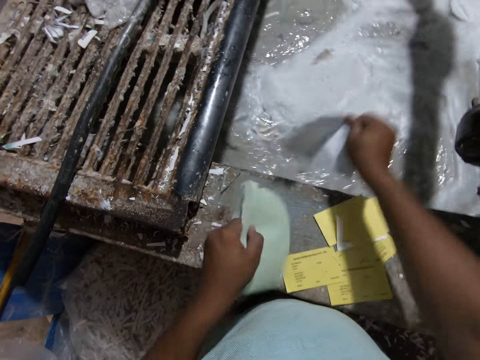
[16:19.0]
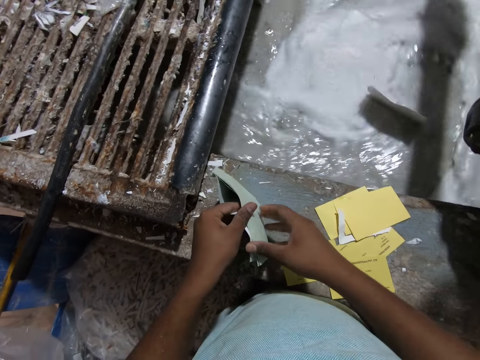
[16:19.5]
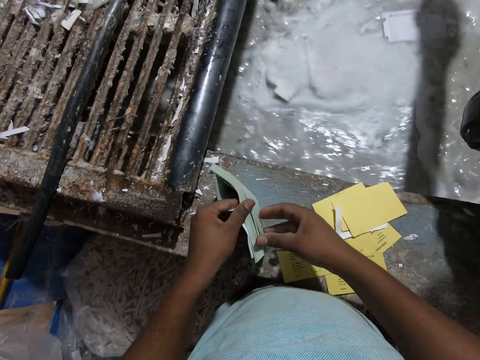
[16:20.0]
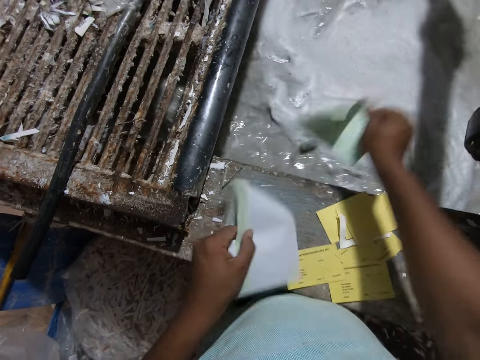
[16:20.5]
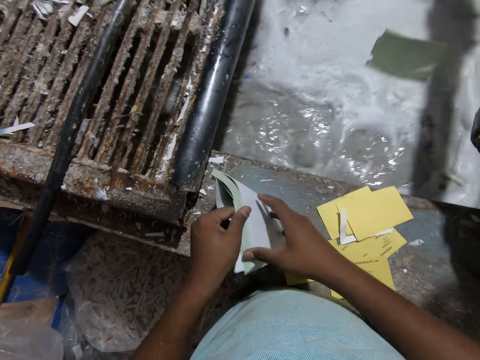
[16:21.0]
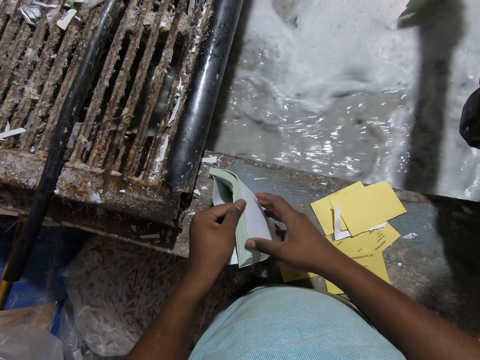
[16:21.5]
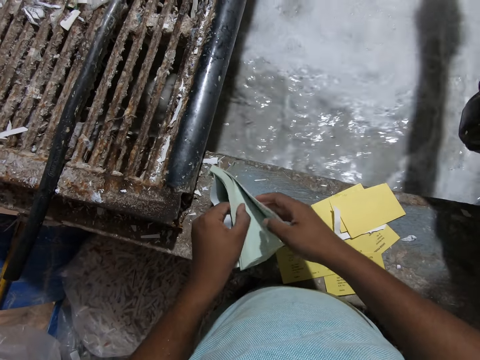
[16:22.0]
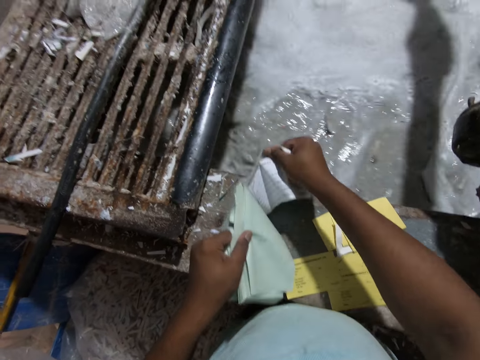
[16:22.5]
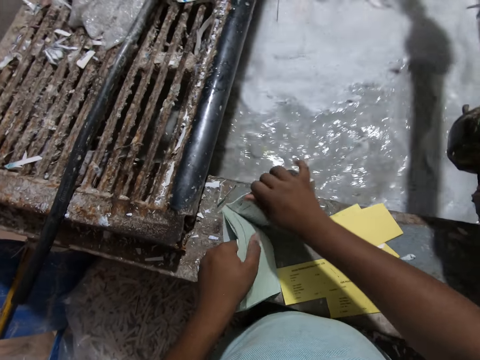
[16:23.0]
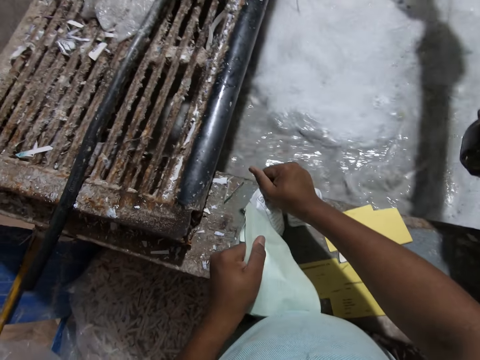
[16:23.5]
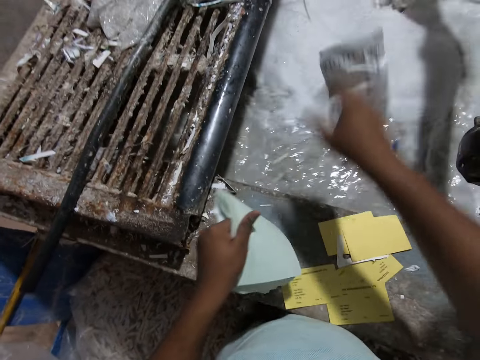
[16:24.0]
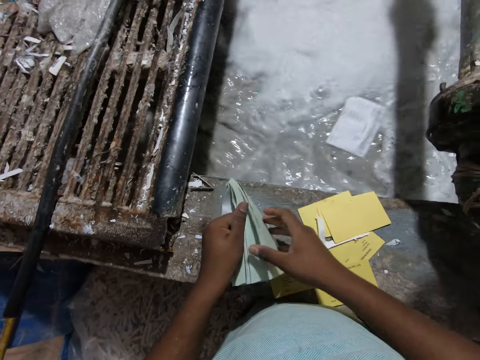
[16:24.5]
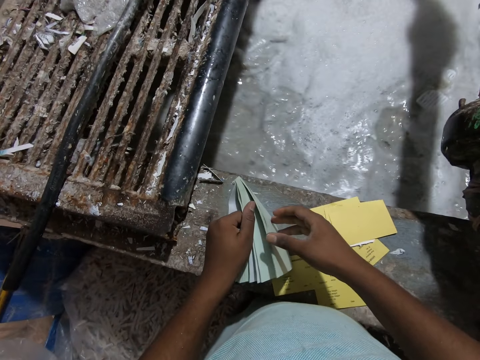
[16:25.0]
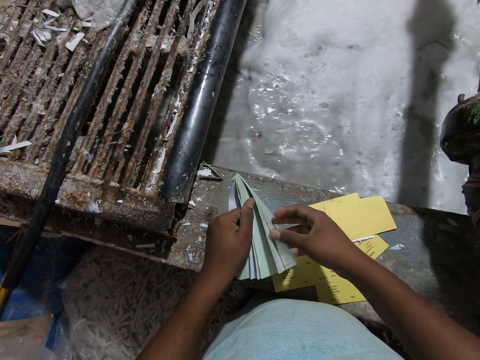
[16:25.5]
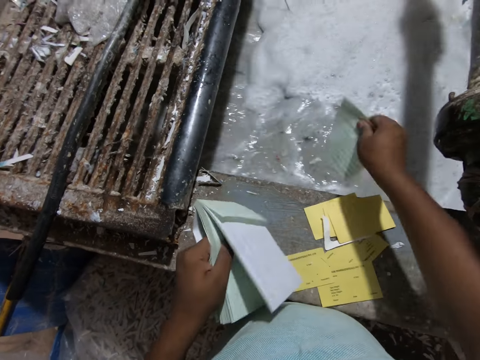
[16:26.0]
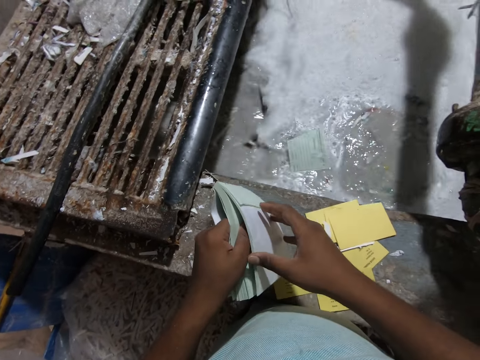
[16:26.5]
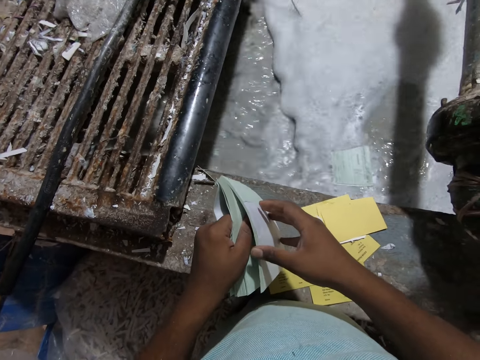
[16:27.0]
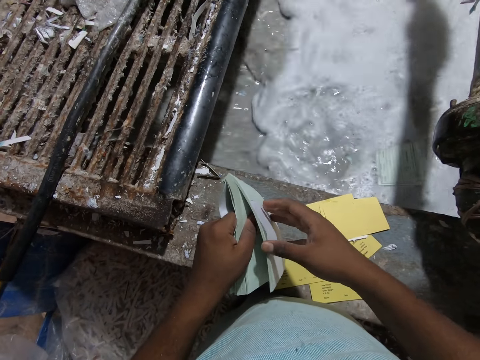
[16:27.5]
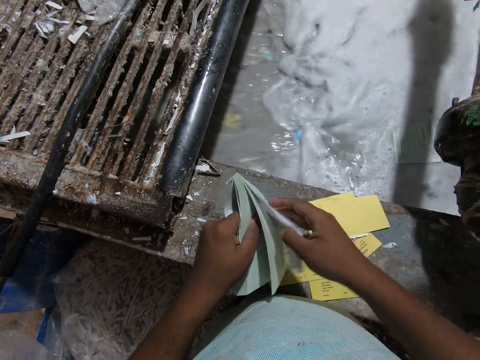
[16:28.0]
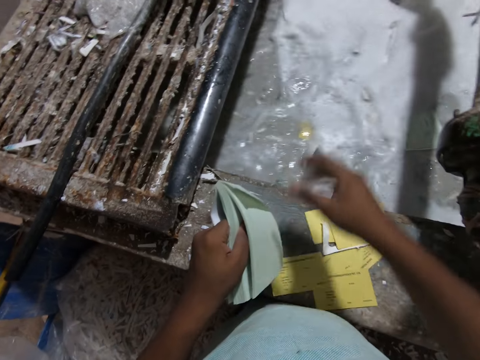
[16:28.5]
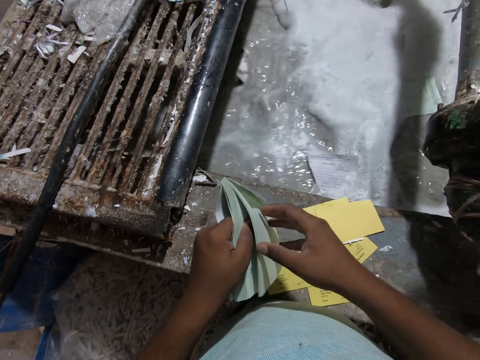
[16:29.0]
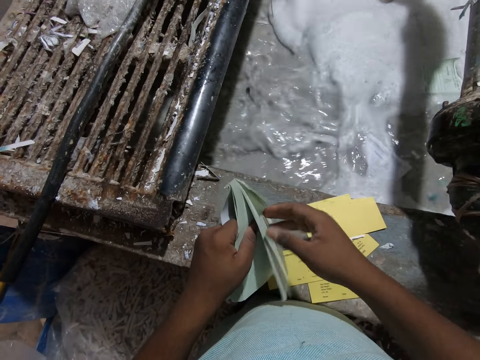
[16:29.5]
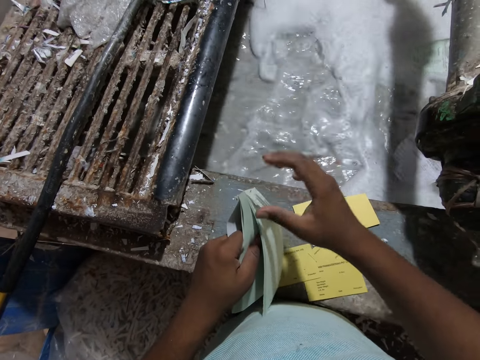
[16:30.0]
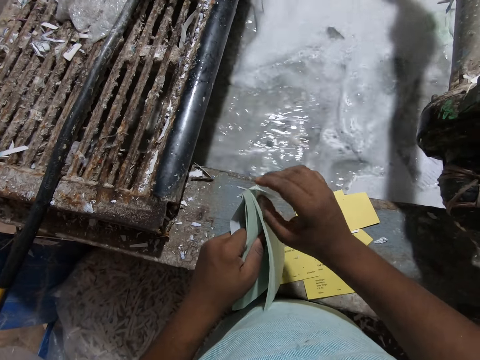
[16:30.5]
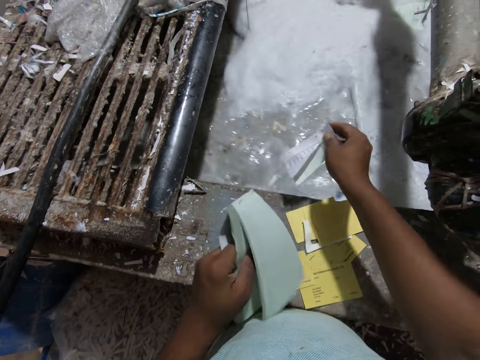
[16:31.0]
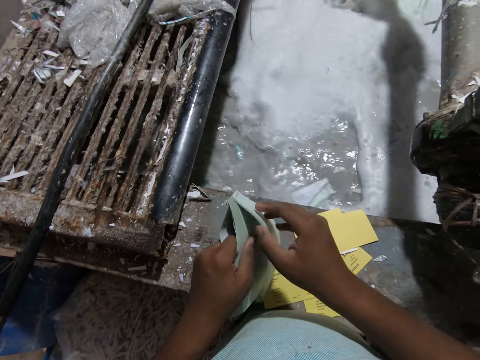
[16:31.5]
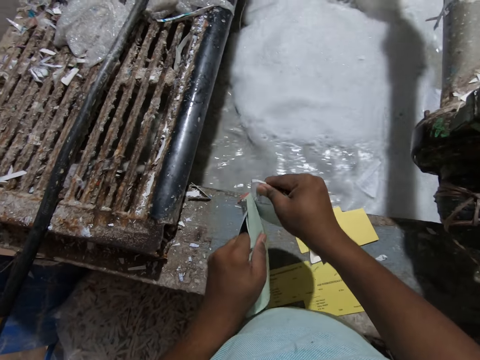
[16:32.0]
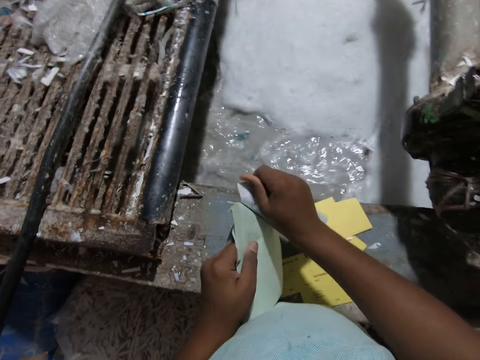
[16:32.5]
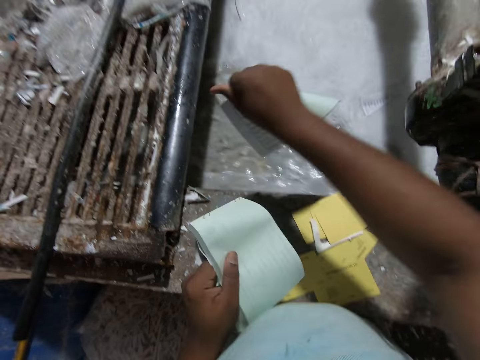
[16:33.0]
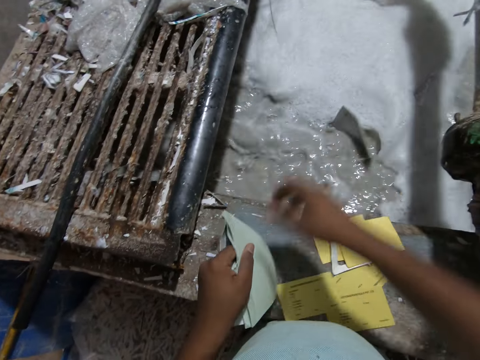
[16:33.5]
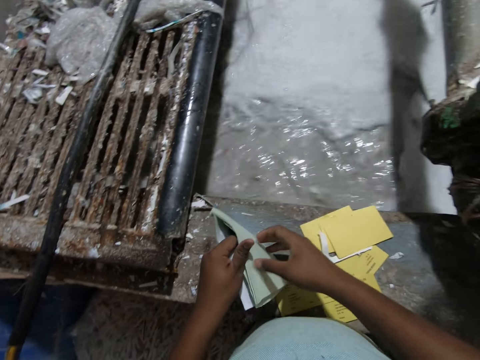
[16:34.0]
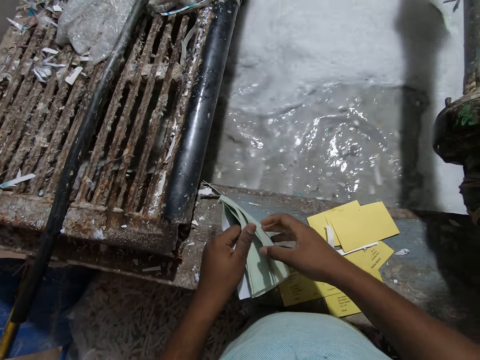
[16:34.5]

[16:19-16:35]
The camera wearer tears off sheets of paper from the booklet in his left hand with his right hand. He drops the sheets of paper in the egg crates making machine with his right hand. He tears off sheets of paper from the booklet in his left hand with his right hand. He drops the sheets of paper in the egg crates making machine with his right hand. He tears off sheets of paper from the booklet in his left hand with his right hand. He drops the sheets of paper in the egg crates making machine with his right hand. He tears off a sheet of paper from the booklet in his left hand with his right hand. He drops the sheet of paper in the egg crates making machine with his right hand. He tears off a sheet of paper from the booklet in his left hand with his right hand. He drops the sheet of paper in the egg crates making machine with his right hand. He tears off a piece of paper from the booklet in his left hand with his right hand. He drops the piece of paper in the egg crates making machine with his right hand. He tears off sheets of paper from the booklet in his left hand with his right hand. He drops the sheets of paper in the egg crates making machine with his right hand.

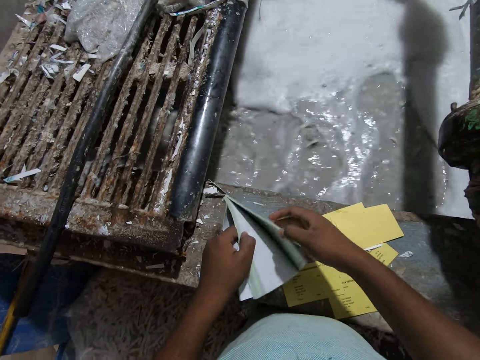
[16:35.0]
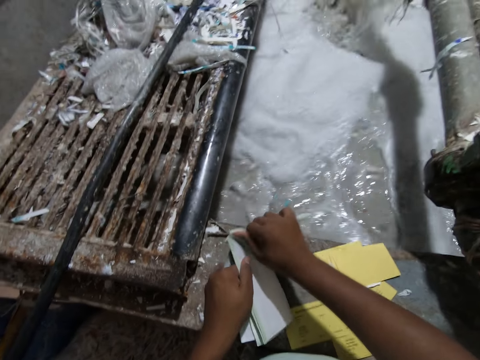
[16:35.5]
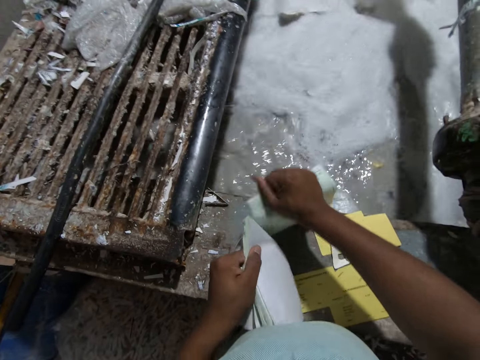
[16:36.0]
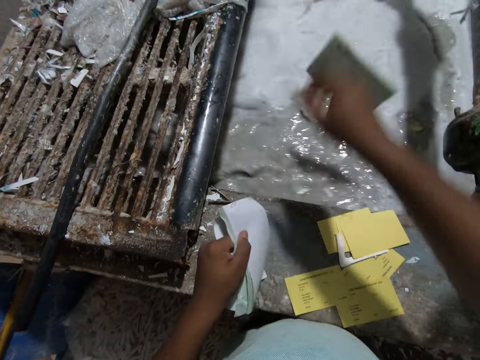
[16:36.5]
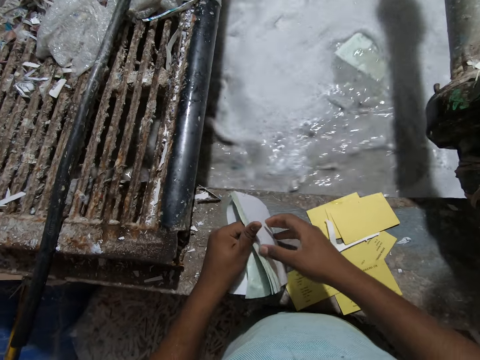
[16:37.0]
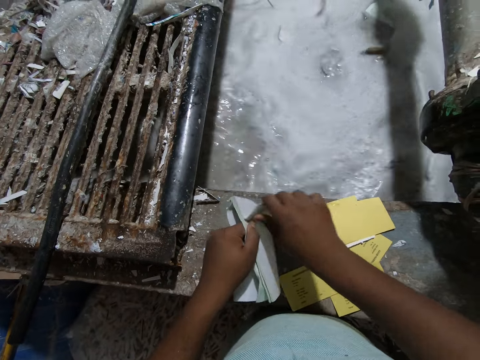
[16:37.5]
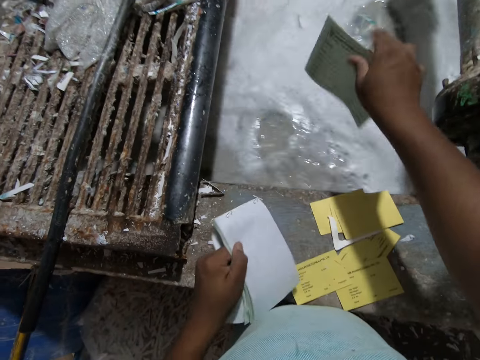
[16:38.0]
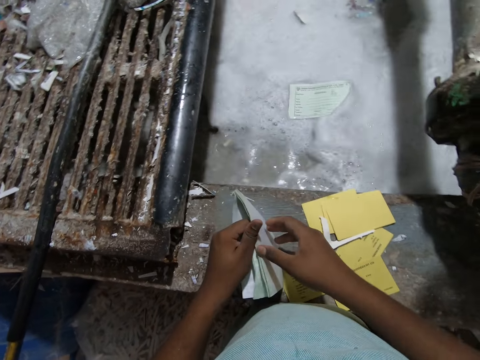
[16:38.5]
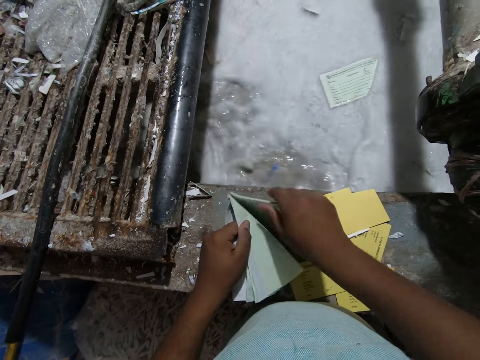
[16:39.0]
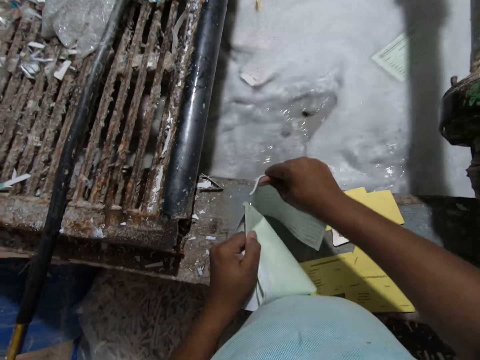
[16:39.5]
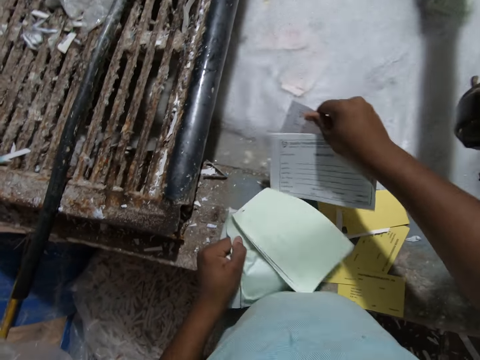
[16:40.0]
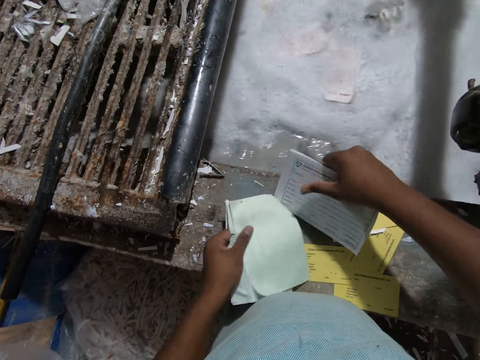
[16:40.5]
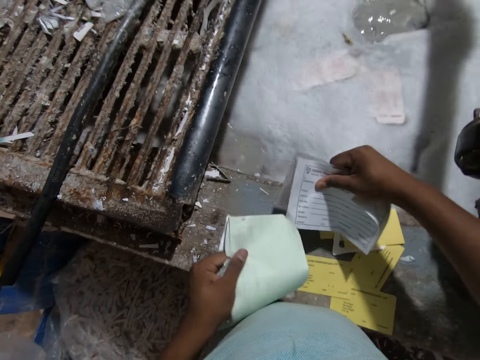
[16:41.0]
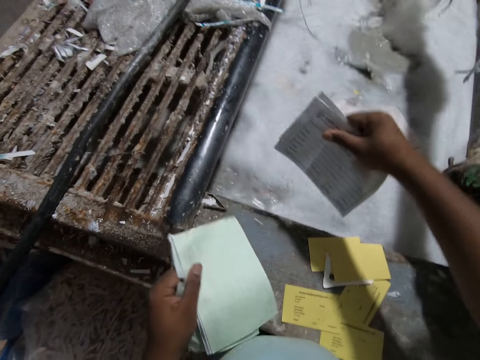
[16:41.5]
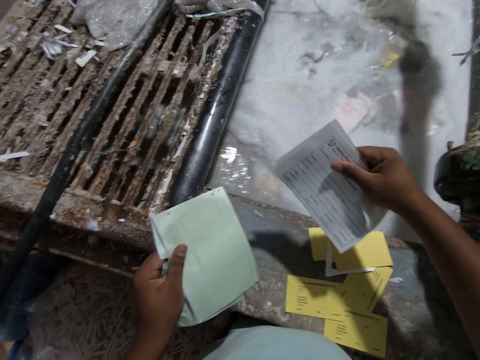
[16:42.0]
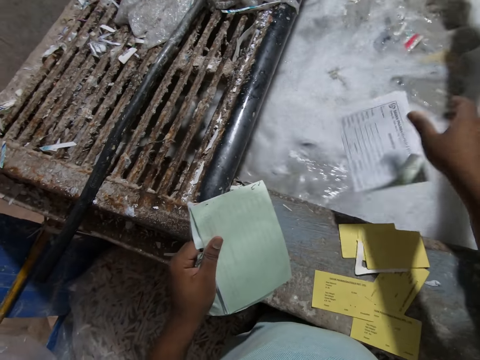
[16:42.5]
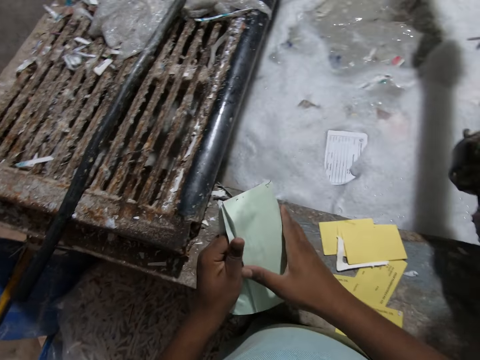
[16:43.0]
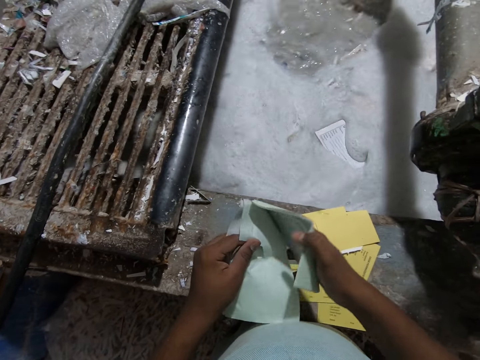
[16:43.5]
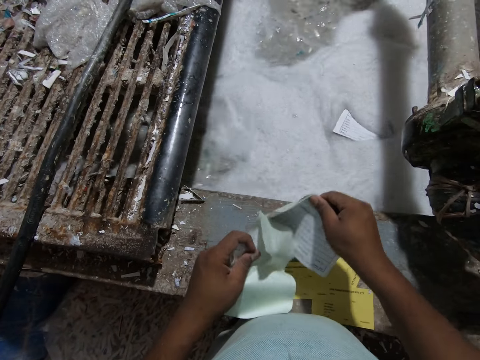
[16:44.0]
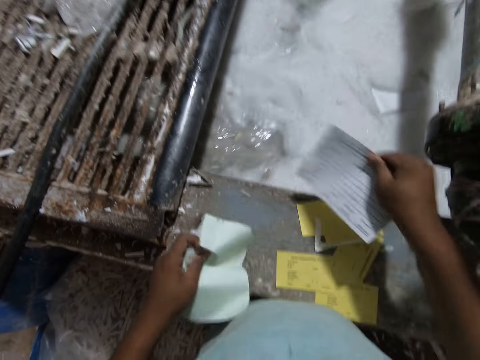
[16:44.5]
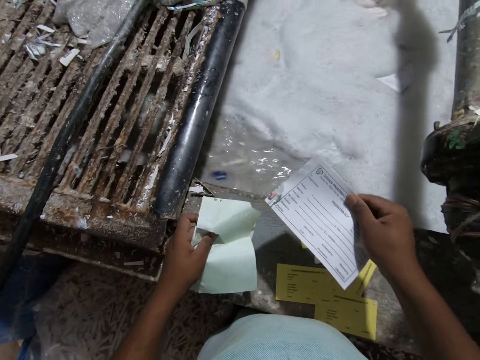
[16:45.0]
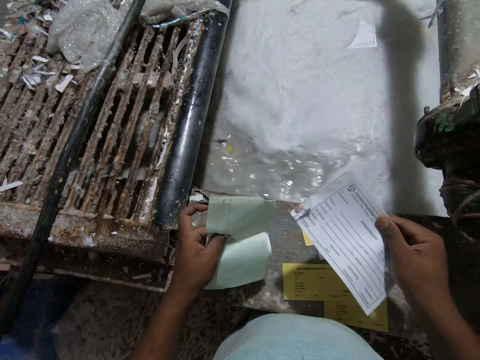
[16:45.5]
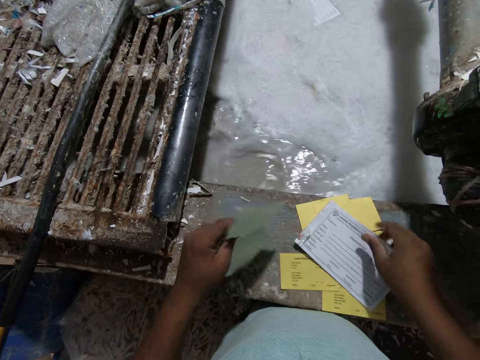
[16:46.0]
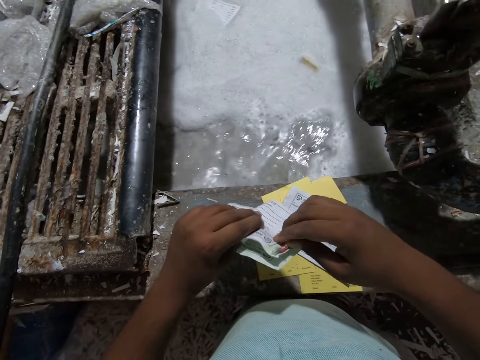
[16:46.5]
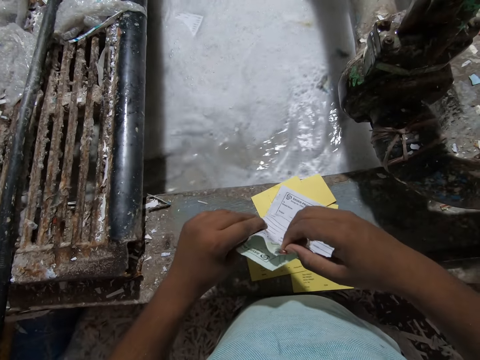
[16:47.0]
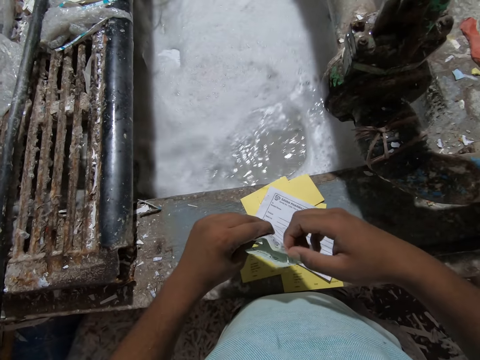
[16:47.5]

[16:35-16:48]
The camera wearer tears off sheets of paper from the booklet in his left hand with his right hand. He drops the sheets of paper in the egg crates making machine with his right hand. He tears off sheets of paper from the booklet in his left hand with his right hand. He drops the sheets of paper in the egg crates making machine with his right hand. He tears off sheets of paper from the booklet in his left hand with his right hand. He drops the sheets of paper in the egg crates making machine with his right hand. He tears off sheets of paper from the booklet in his left hand with his right hand. He places the sheets of paper on the egg crates making machine or concrete surface with his right hand. He removes a staple pin from the booklet in his left hand with his right hand.
